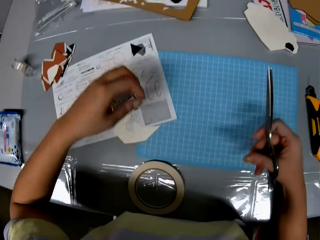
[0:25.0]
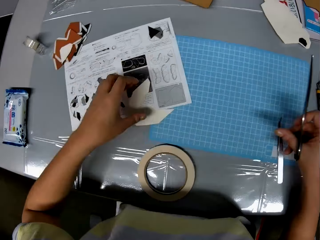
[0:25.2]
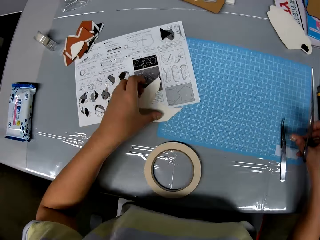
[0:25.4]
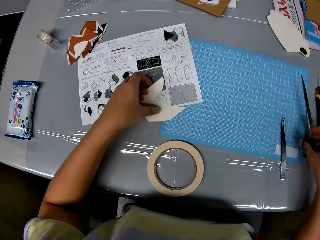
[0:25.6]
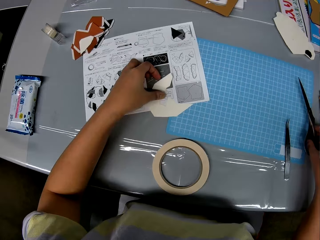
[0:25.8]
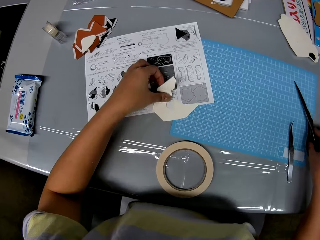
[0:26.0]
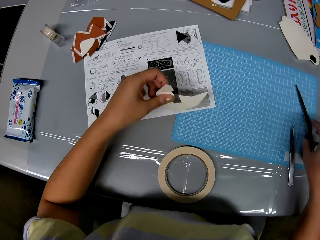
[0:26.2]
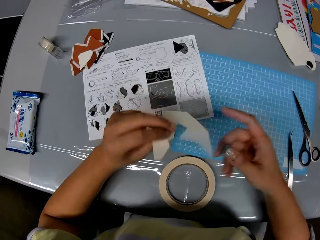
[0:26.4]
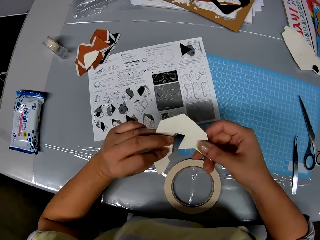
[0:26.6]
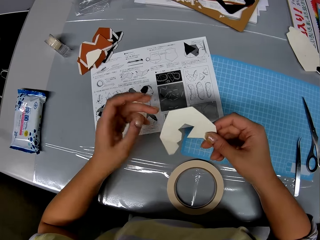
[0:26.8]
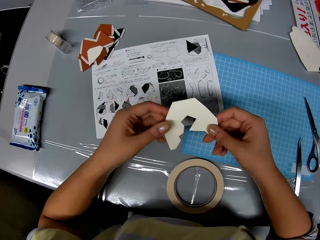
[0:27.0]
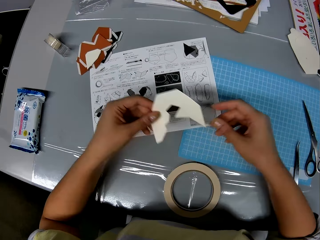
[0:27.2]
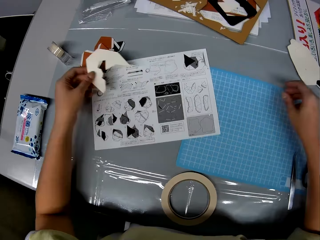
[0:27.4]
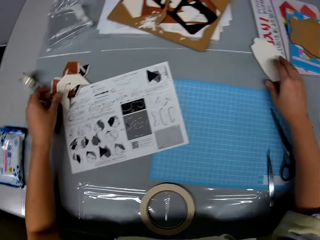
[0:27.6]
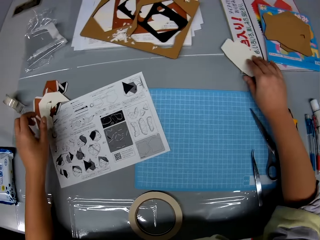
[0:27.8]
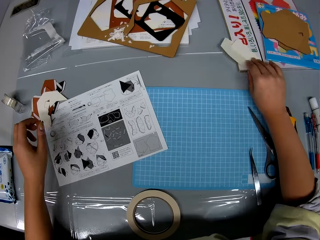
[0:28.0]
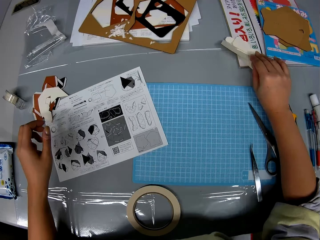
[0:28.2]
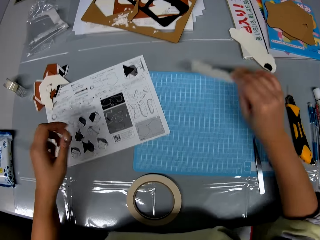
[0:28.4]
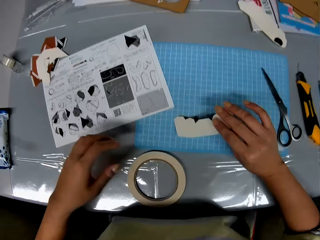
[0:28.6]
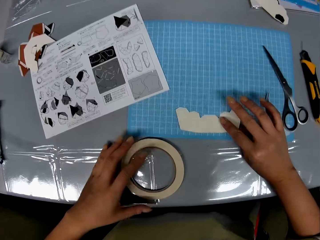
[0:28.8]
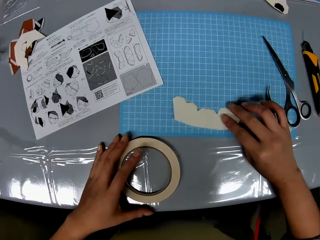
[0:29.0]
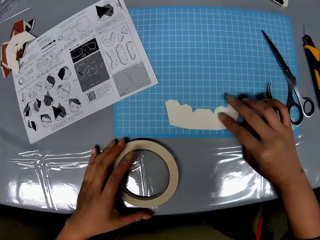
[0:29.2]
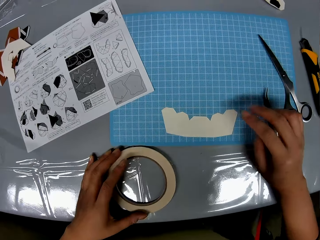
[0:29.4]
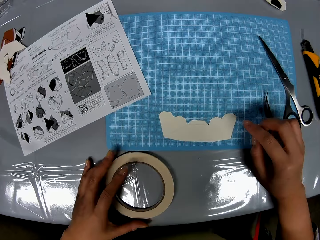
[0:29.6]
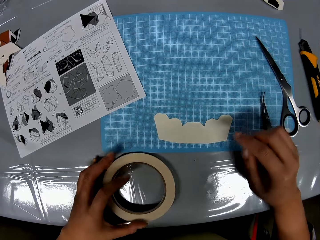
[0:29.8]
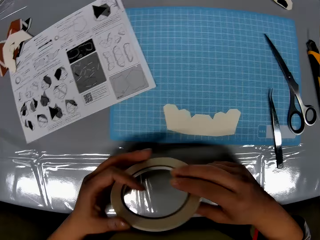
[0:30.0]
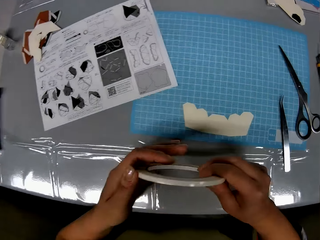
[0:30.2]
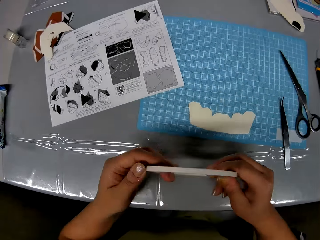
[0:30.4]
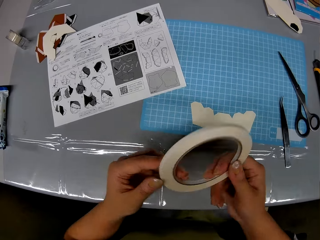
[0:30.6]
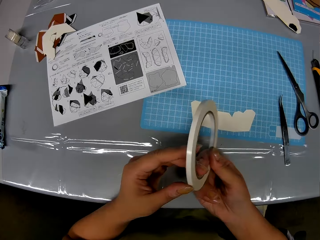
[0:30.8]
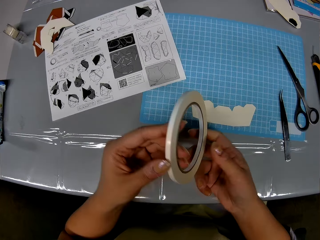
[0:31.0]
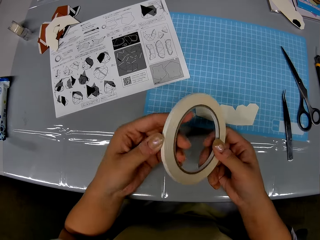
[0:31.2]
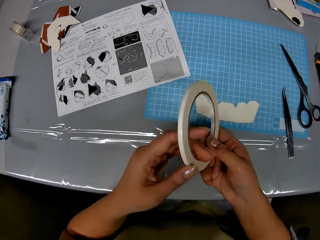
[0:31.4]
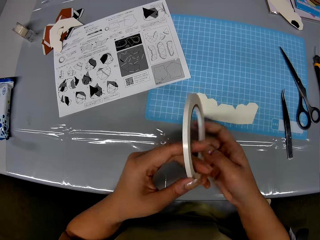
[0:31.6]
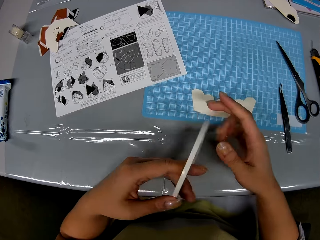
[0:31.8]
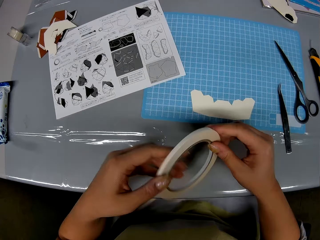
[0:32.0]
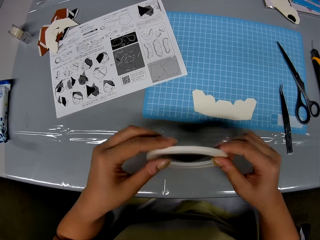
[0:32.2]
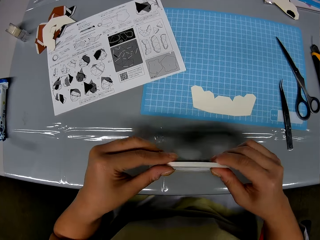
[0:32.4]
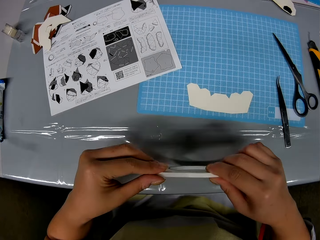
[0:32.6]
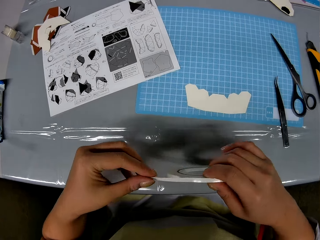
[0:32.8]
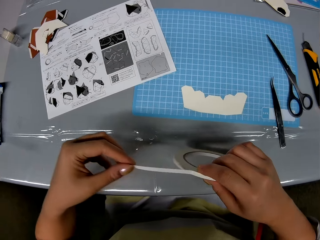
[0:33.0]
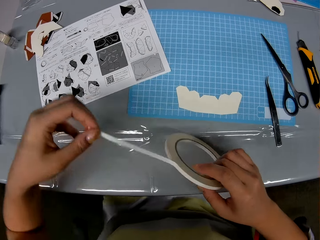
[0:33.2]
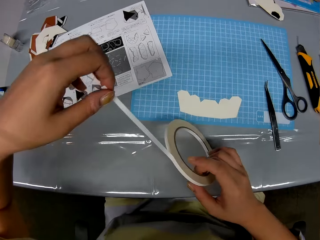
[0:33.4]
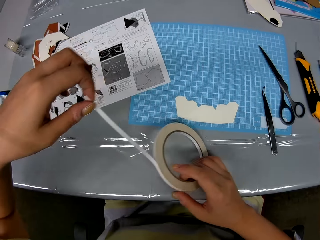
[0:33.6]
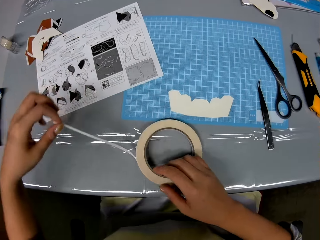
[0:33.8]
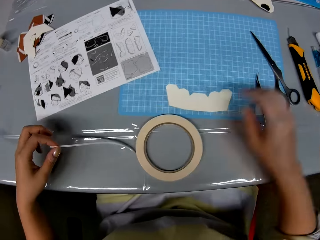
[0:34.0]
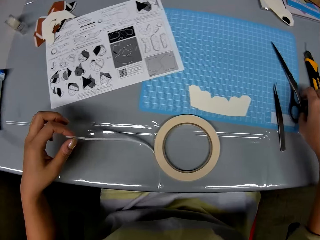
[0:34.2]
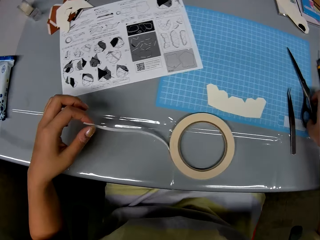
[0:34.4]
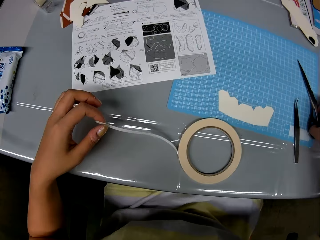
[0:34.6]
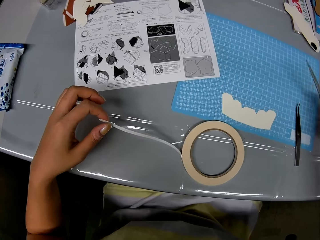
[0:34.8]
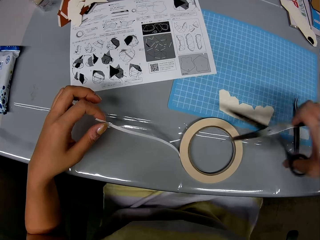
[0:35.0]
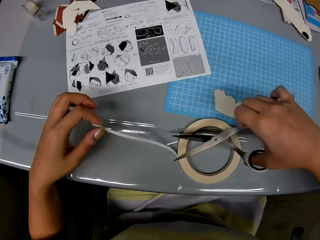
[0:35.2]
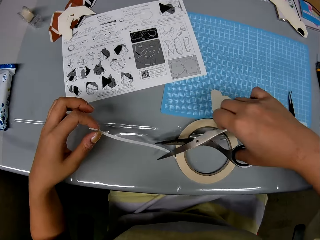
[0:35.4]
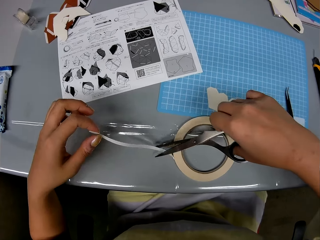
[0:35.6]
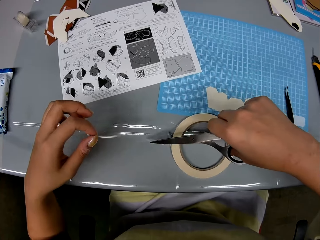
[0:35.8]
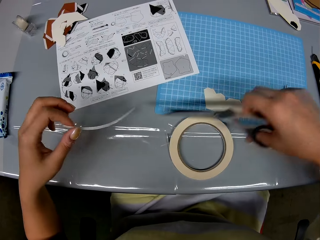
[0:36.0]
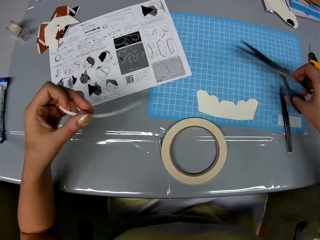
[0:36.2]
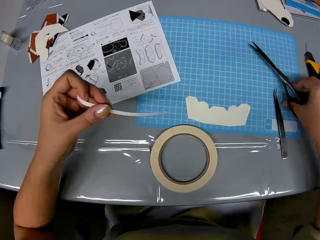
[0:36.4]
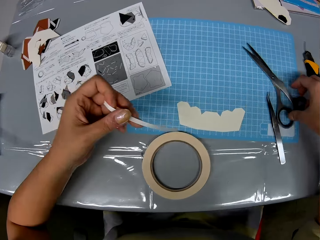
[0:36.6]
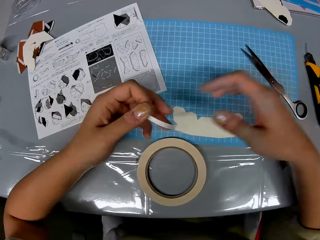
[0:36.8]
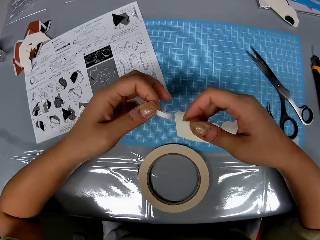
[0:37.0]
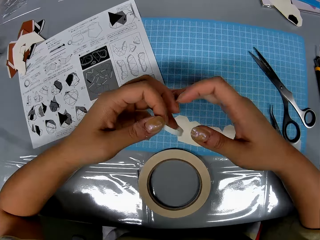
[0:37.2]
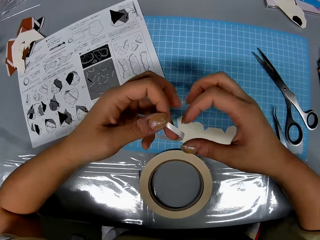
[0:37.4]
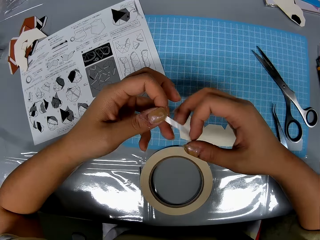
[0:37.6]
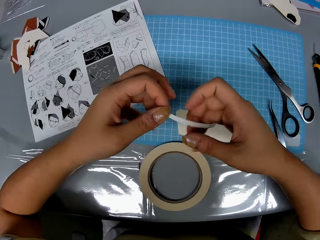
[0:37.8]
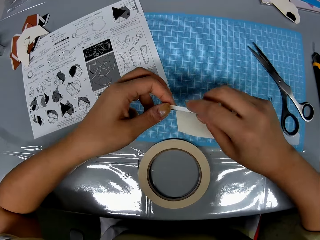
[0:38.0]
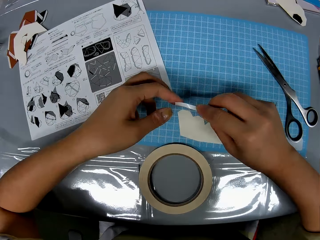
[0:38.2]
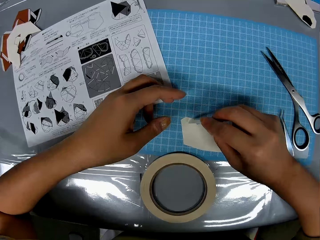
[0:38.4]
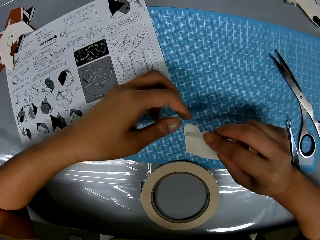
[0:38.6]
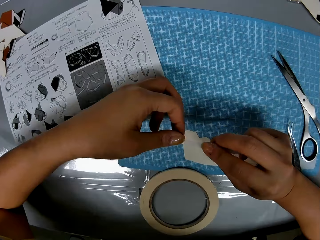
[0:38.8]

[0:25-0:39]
The camera wearer drops the scissors on the table. They pick up the craft paper from the table. They put the craft paper down. They pick up another piece of craft. They put the craft paper on the table. They pick up the craft tape from the table. They peel the tape. They pick up the scissors from the table. They cut out the tape with the scissors. They drop the scissors on the table.

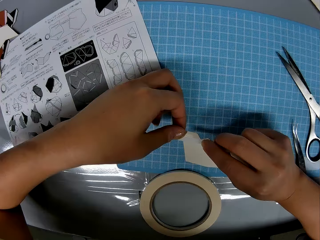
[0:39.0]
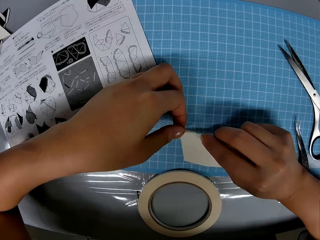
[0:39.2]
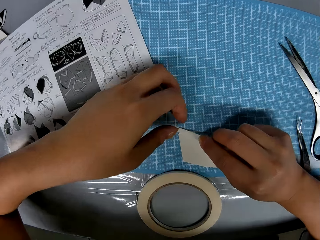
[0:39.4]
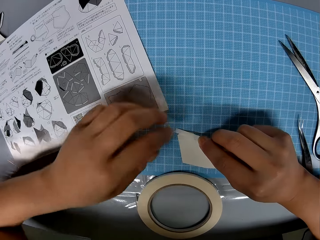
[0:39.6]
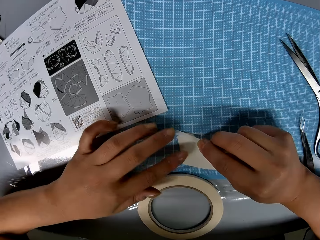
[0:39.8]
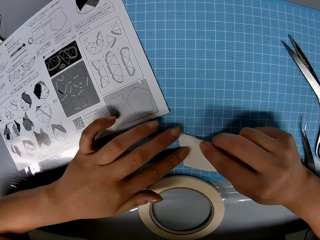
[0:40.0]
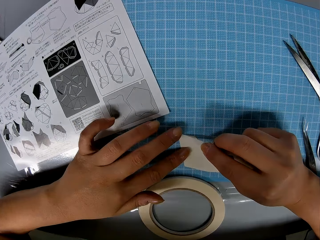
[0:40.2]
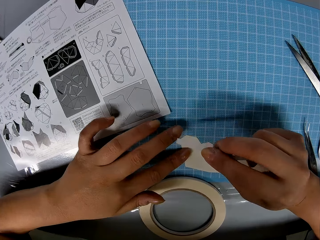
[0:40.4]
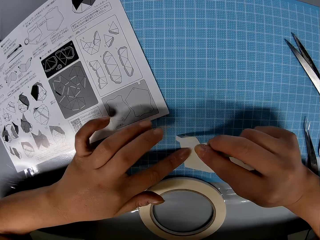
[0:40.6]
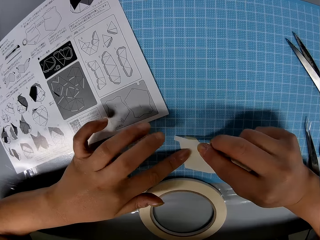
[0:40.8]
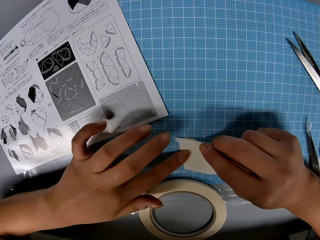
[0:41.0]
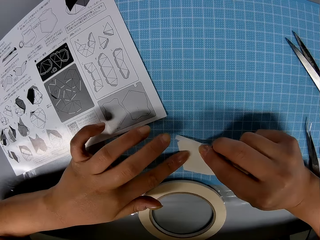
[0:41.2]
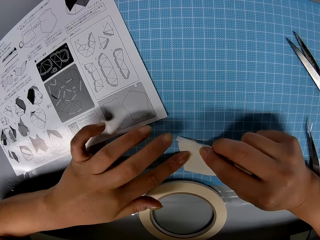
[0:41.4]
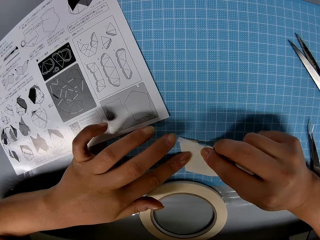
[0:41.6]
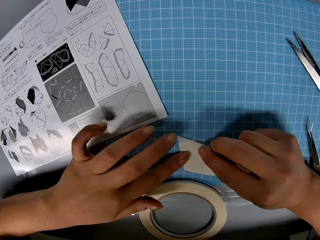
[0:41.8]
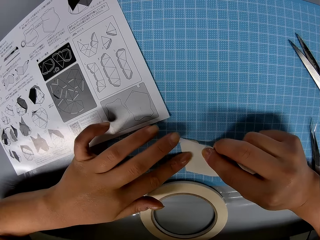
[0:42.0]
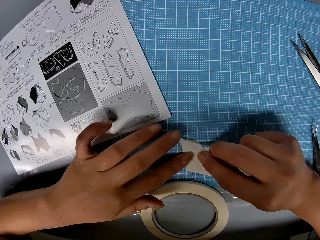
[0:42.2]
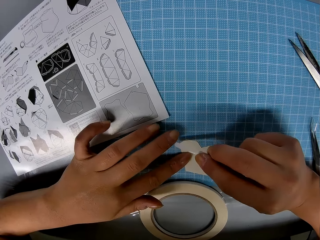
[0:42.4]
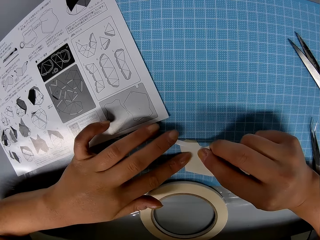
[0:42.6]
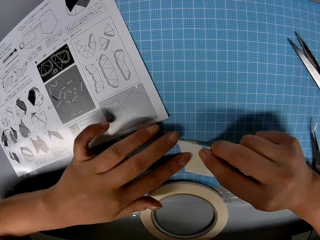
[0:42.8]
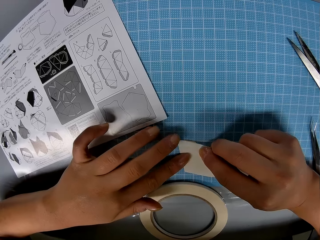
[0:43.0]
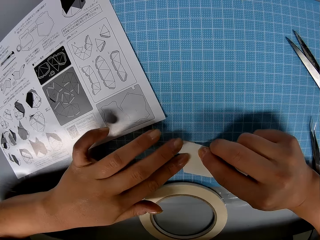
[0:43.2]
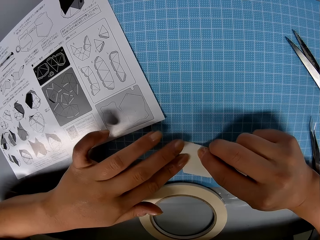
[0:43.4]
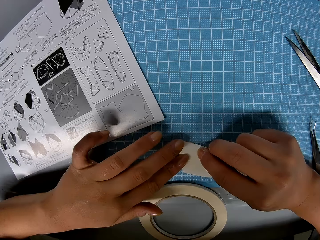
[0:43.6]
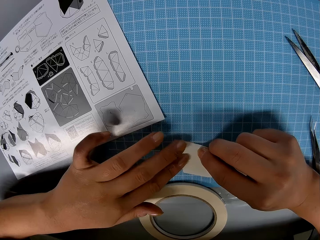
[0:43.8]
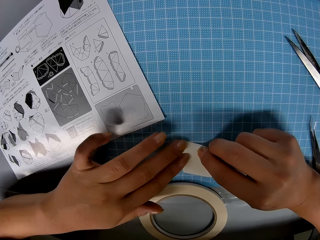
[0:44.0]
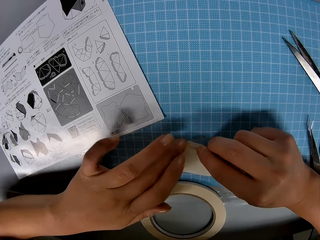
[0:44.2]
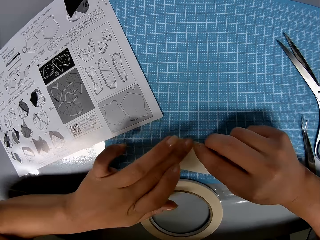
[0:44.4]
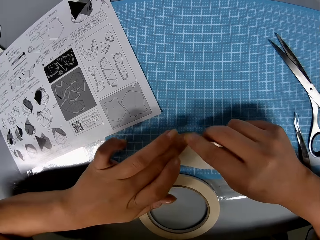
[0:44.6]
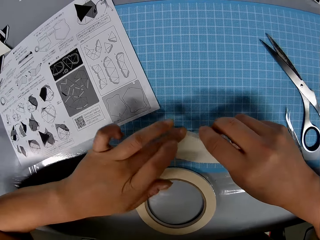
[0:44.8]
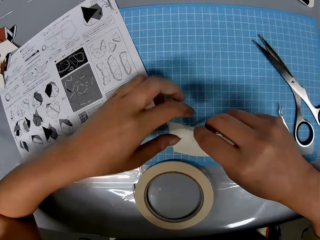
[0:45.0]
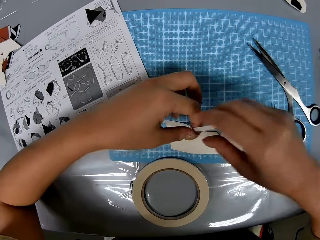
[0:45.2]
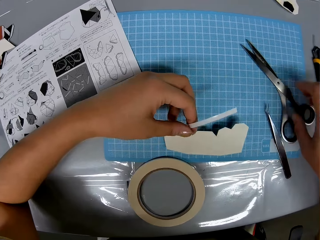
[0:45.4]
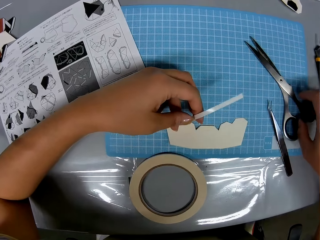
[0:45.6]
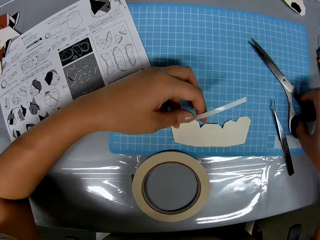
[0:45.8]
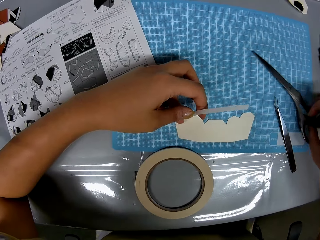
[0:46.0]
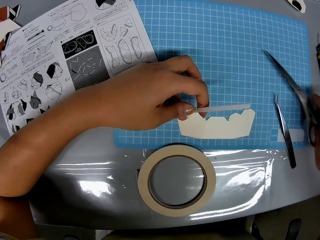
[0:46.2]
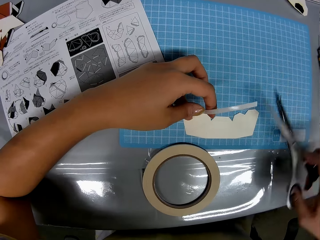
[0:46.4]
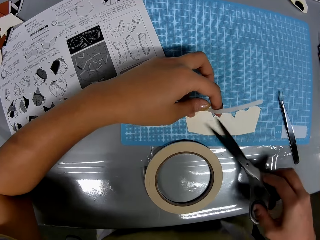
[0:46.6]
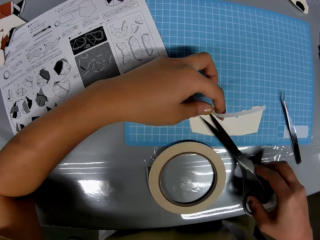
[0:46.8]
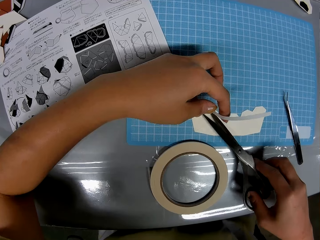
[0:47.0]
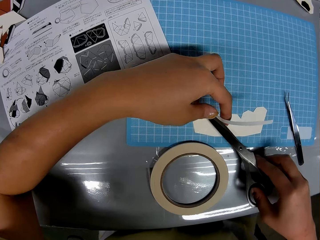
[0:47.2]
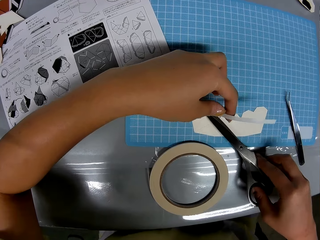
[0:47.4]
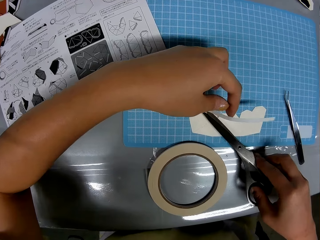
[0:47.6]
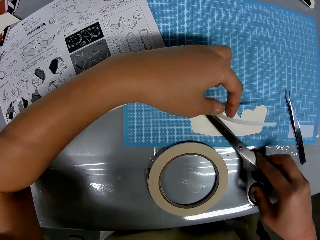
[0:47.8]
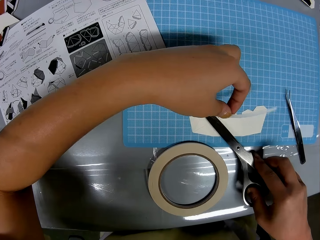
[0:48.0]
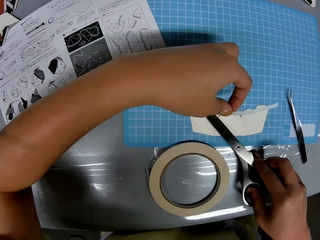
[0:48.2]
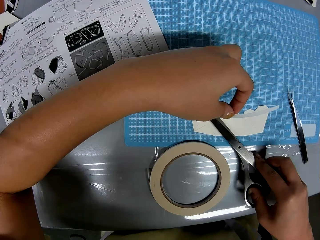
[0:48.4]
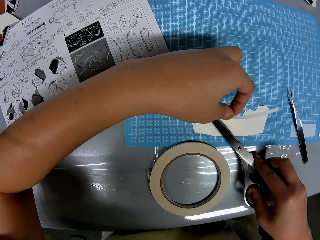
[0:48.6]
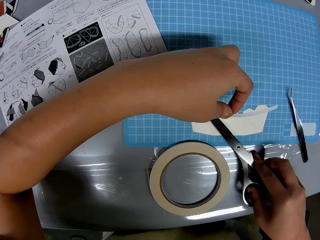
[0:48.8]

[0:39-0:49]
The camera wearer places the tape on the craft paper. They pick up the scissors from the table.
